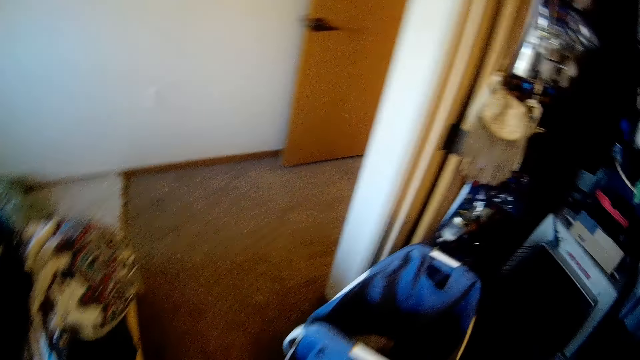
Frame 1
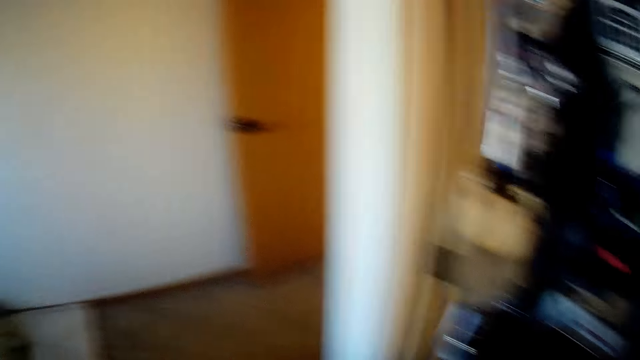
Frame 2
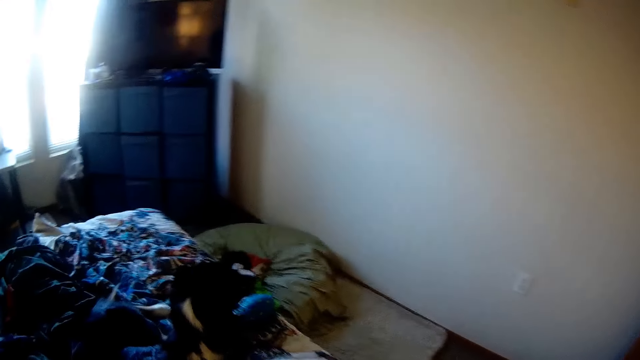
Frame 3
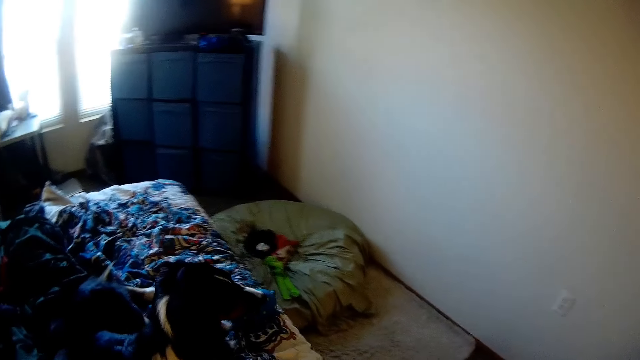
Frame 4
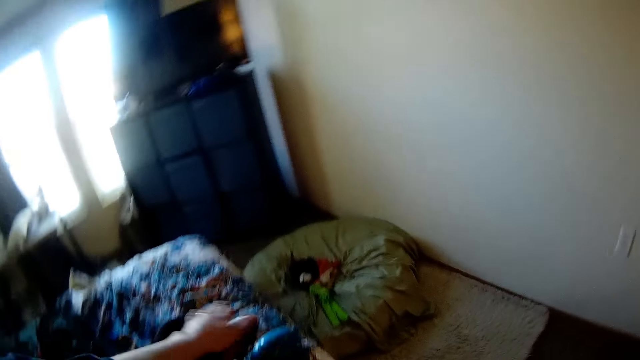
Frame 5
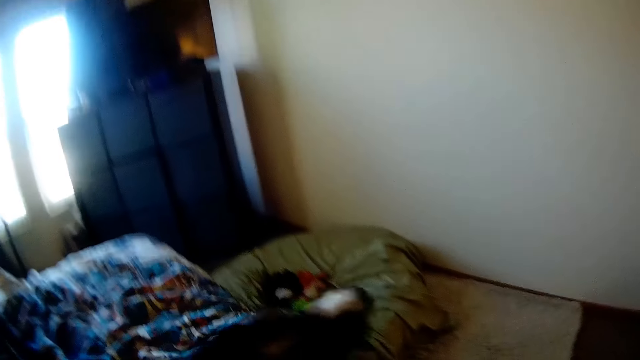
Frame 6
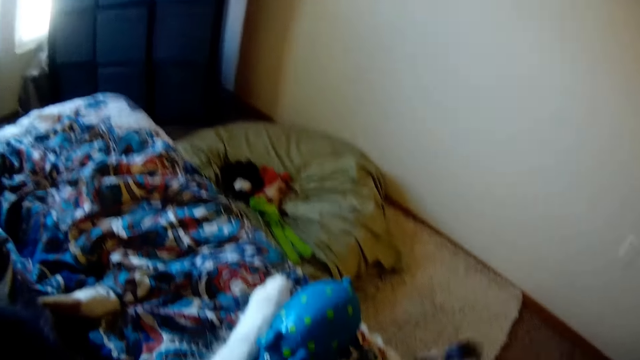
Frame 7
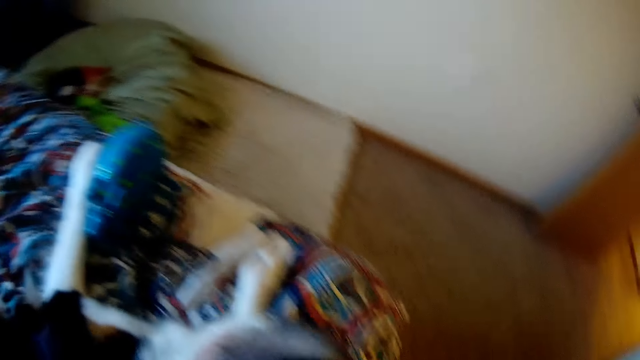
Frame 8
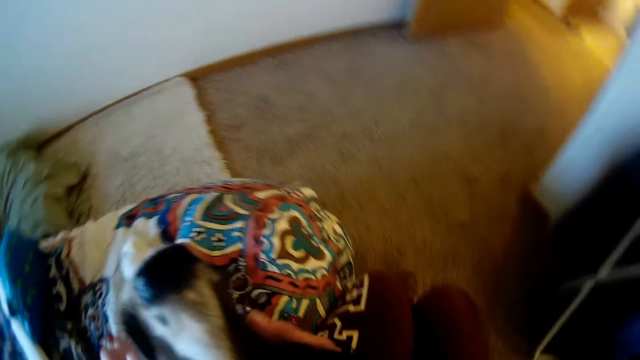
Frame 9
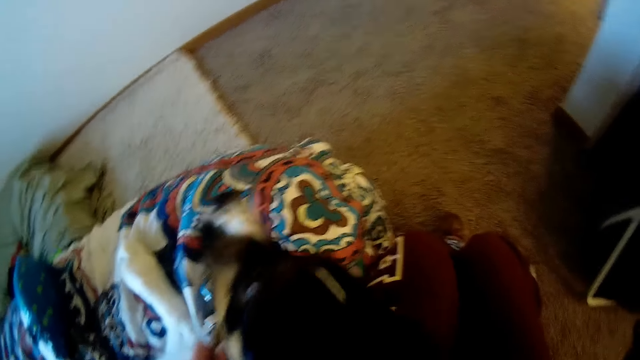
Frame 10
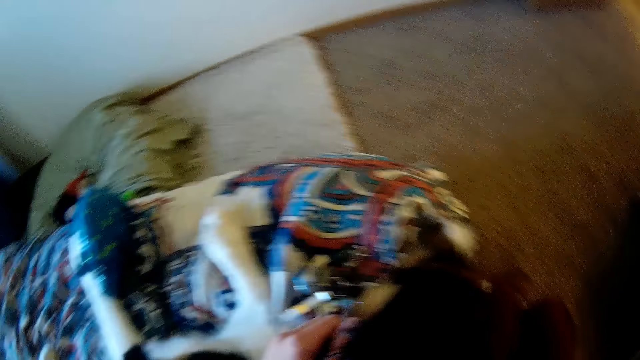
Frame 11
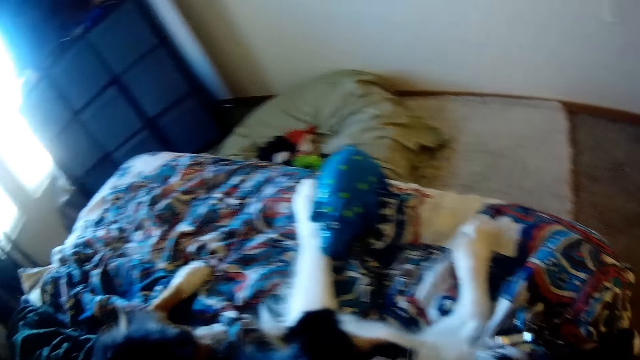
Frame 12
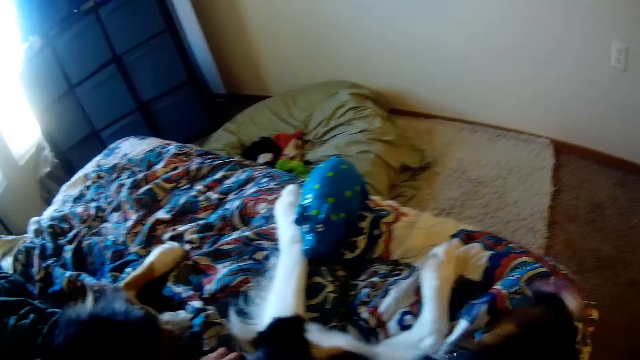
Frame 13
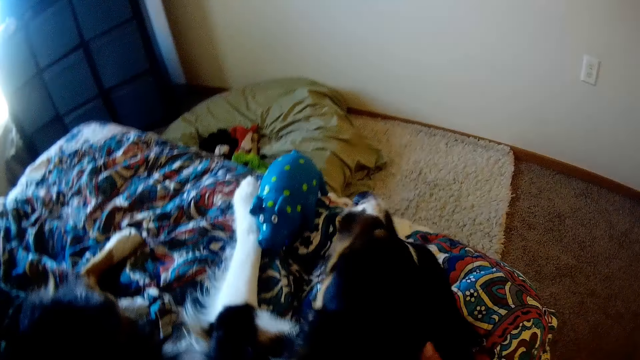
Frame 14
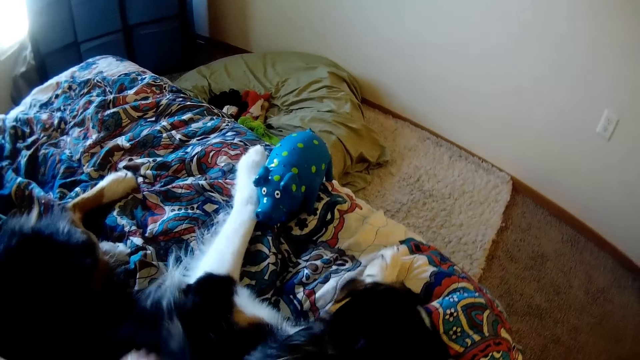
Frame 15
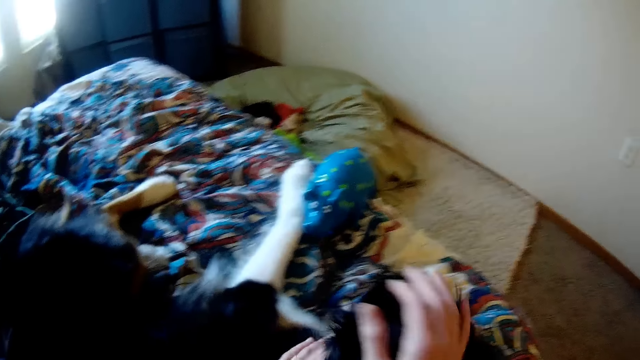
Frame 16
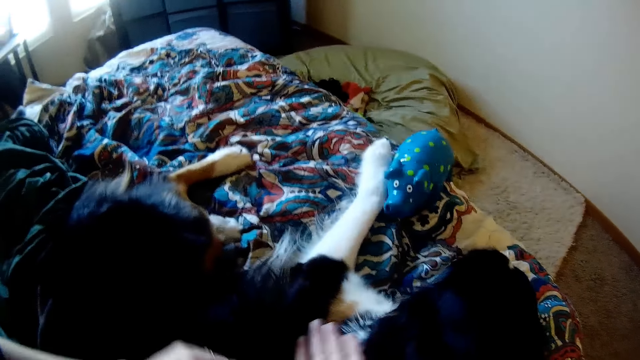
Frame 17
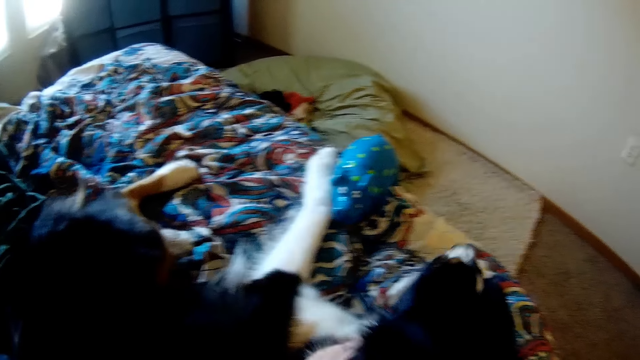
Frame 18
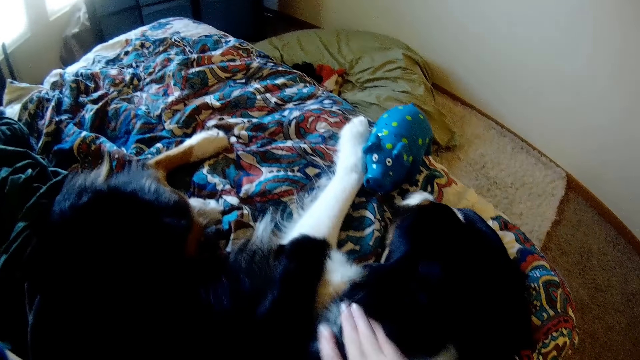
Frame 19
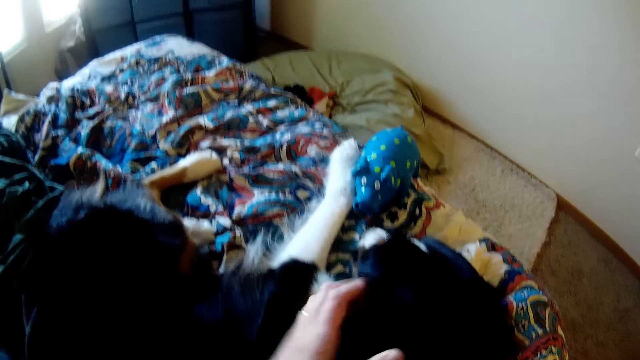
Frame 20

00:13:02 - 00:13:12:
The camera wearer walks towards the door. She holds her dog with her hand. She plays with the dogs. She sits on the bed. She rubs her dog with her hands.

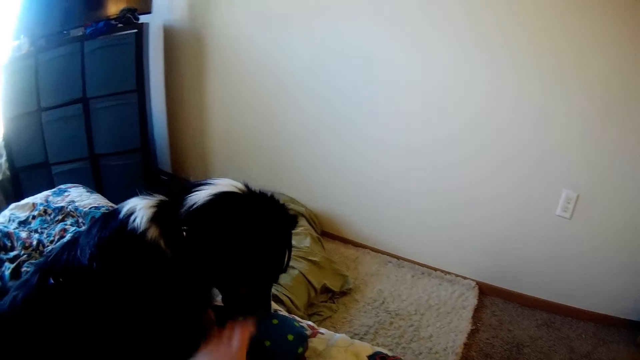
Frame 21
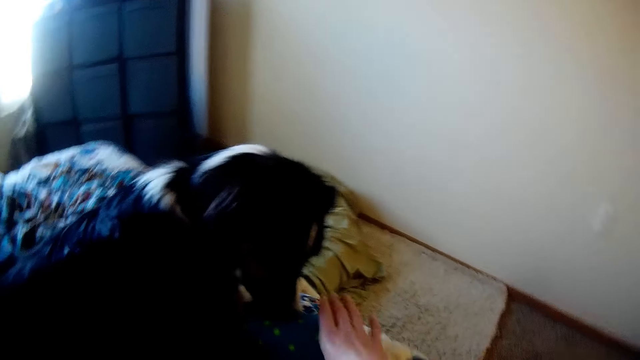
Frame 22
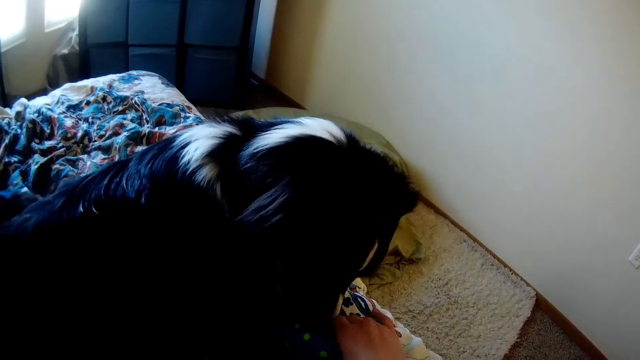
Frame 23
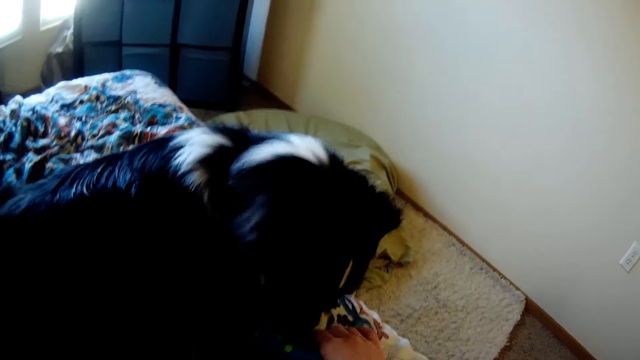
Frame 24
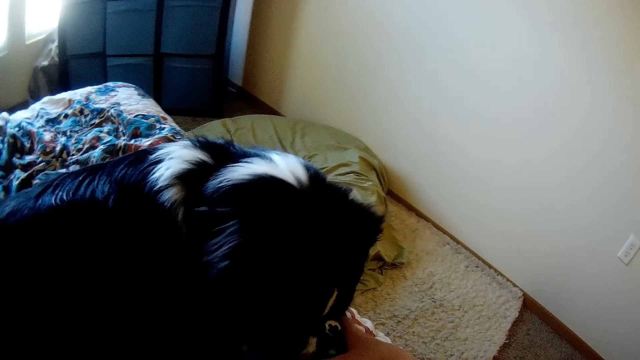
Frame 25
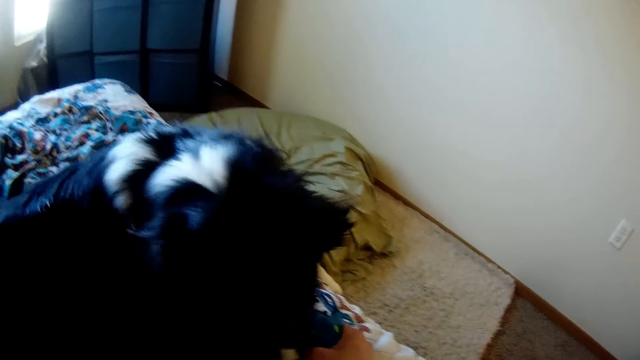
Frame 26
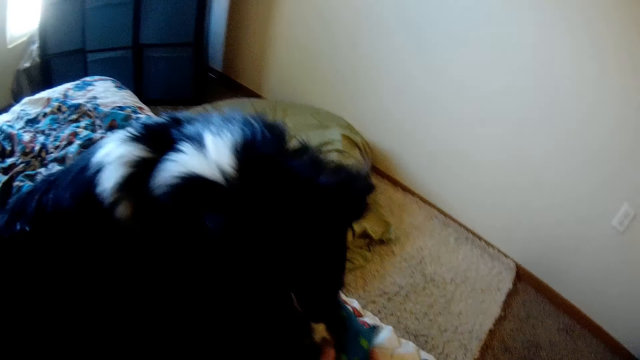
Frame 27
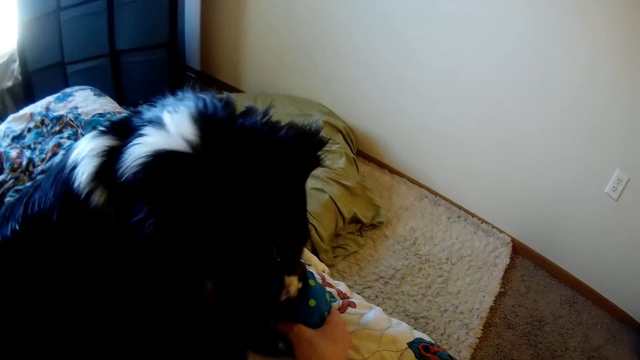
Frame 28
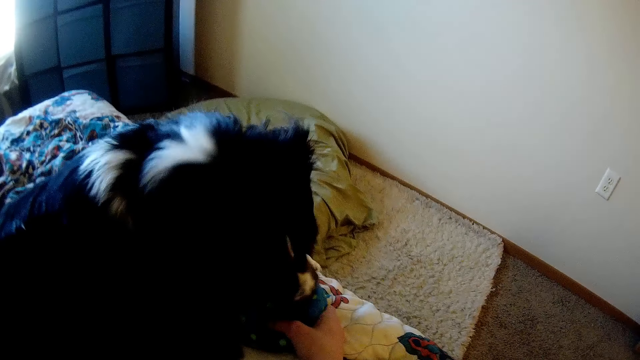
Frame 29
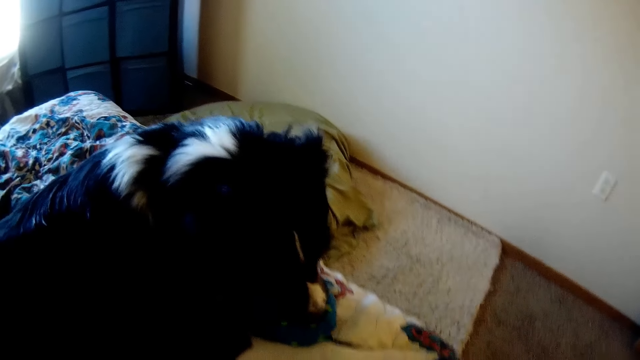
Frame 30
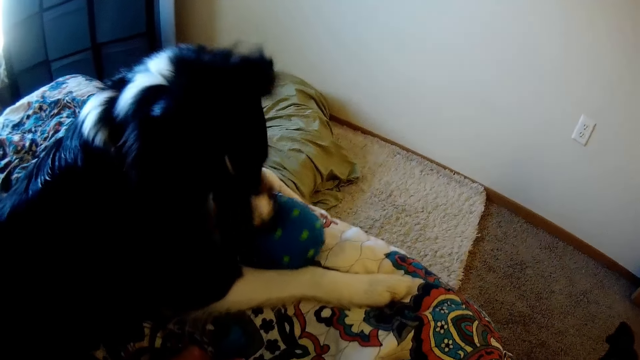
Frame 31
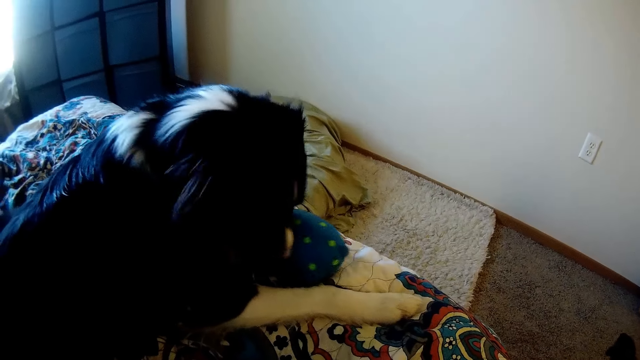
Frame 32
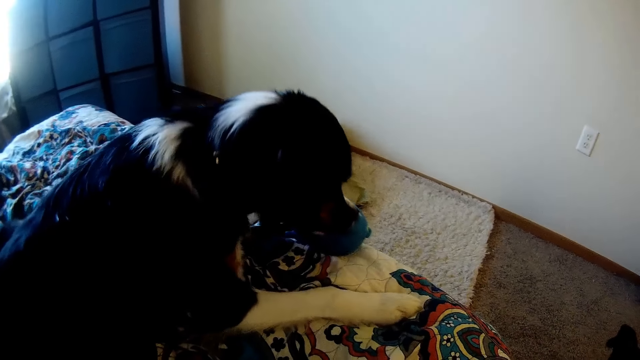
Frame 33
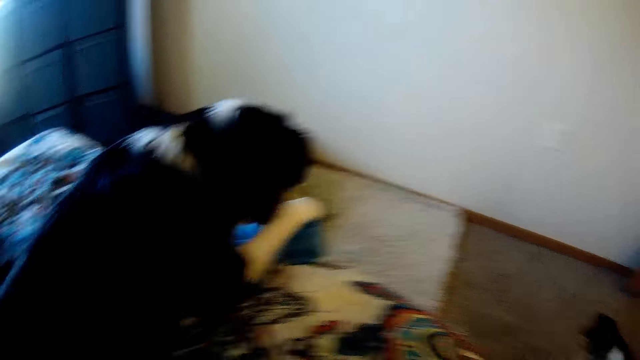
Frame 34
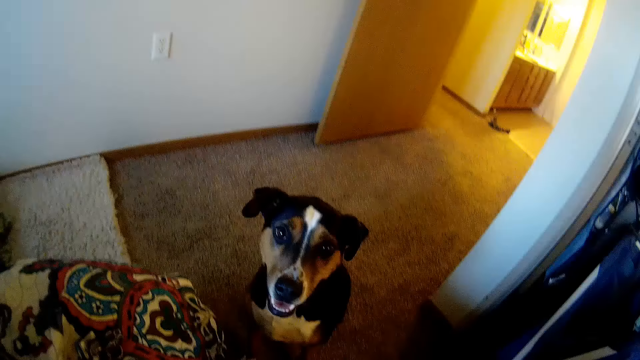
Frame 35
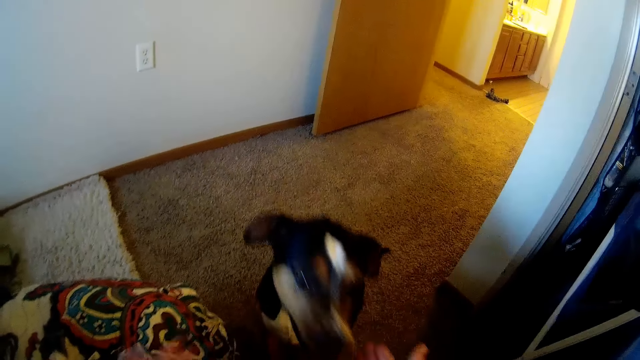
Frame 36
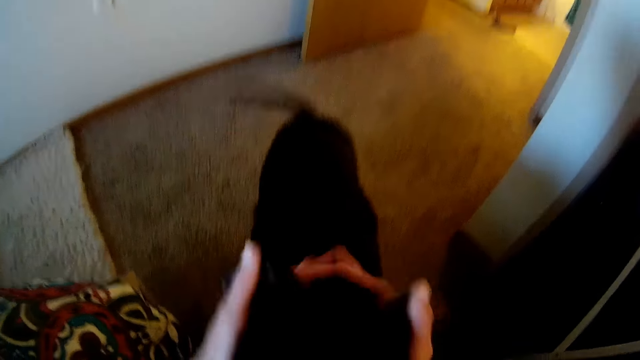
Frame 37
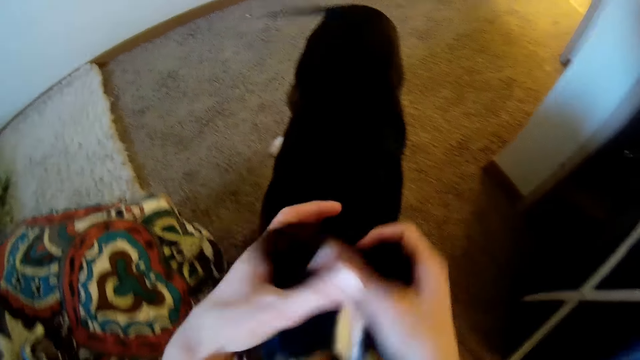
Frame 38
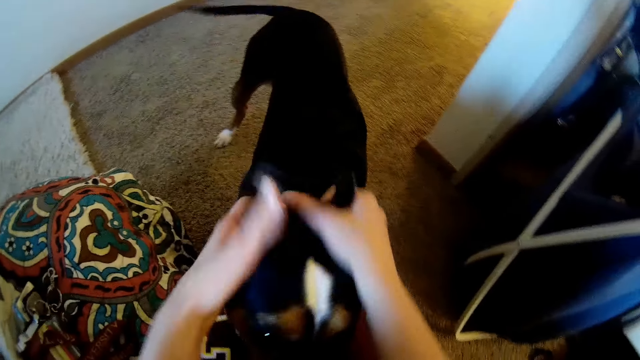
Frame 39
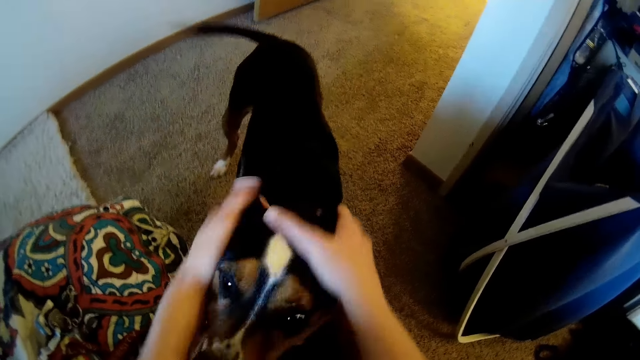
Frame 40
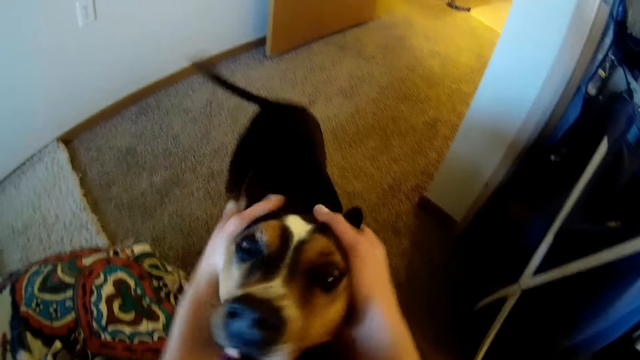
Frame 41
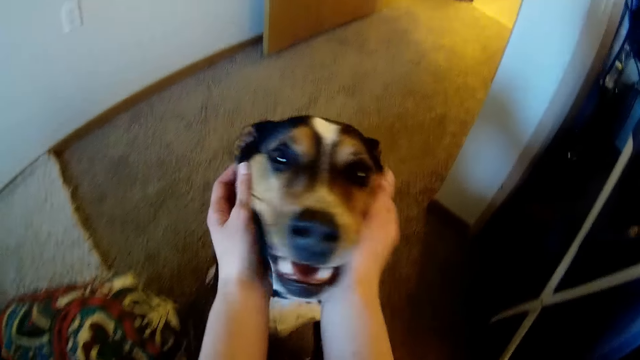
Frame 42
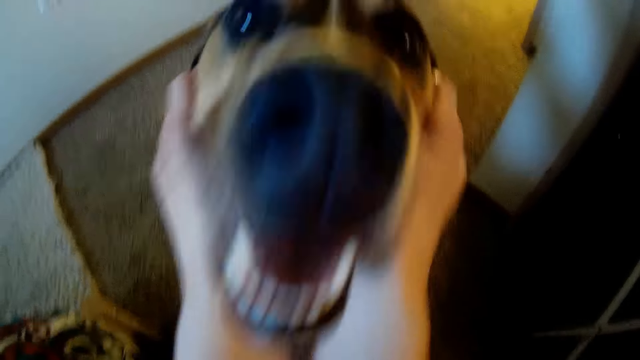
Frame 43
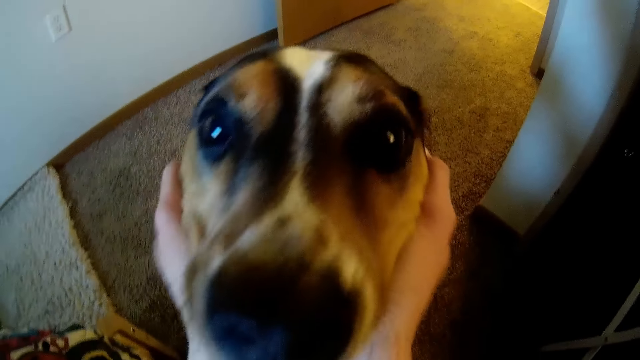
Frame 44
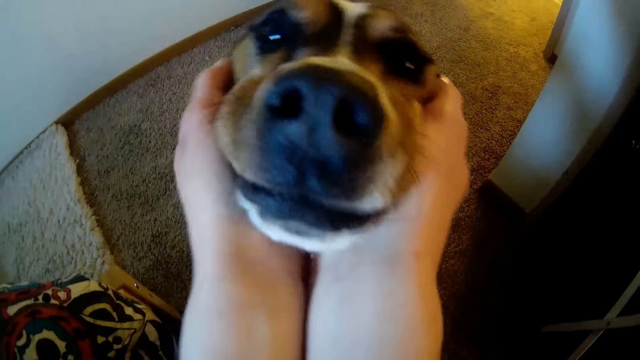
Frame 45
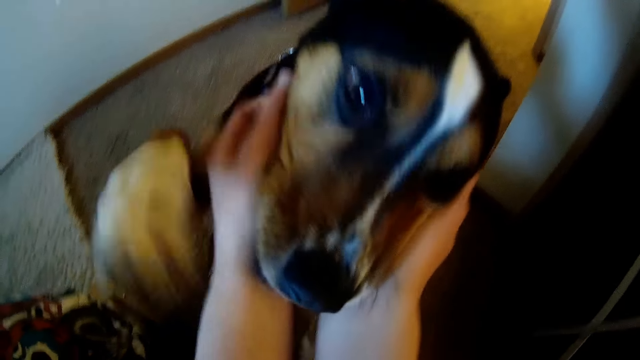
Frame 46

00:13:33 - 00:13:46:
The camera wearer holds her dog's toy with her hand. She stares at her dog. She rubs her other dog with both her hands.
